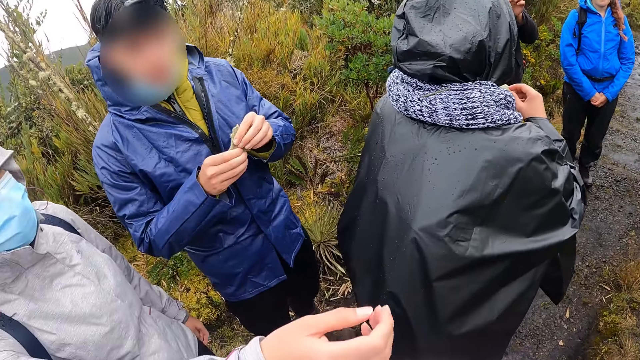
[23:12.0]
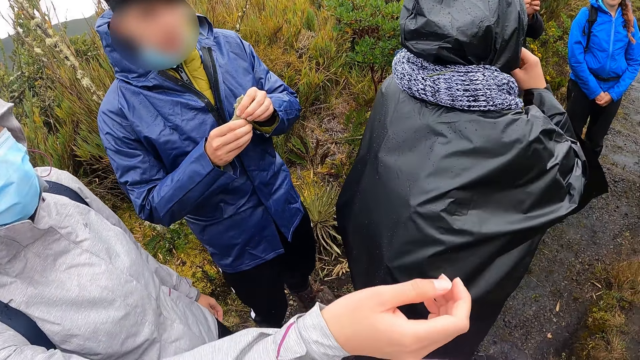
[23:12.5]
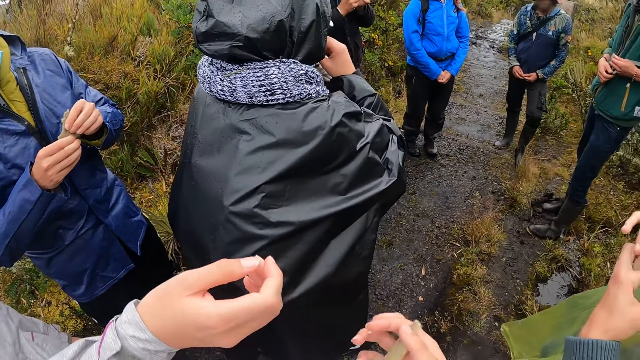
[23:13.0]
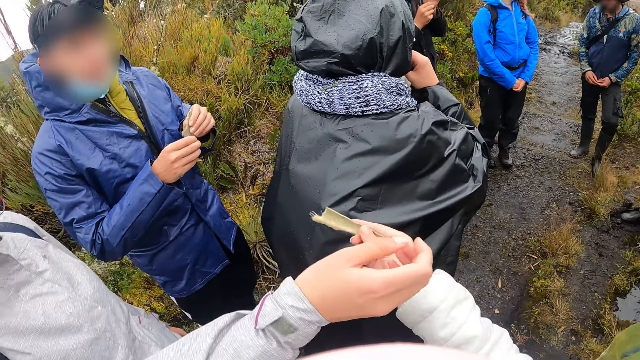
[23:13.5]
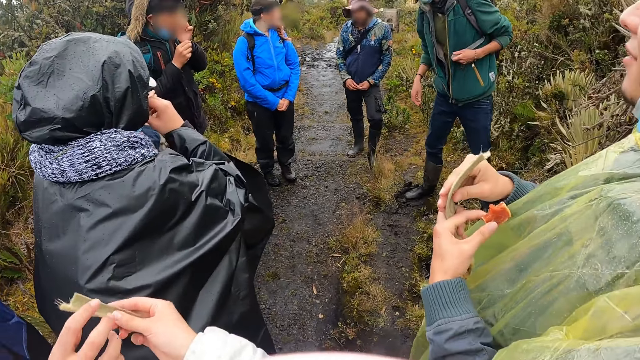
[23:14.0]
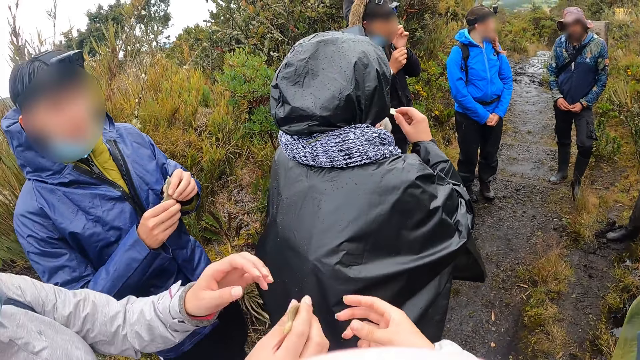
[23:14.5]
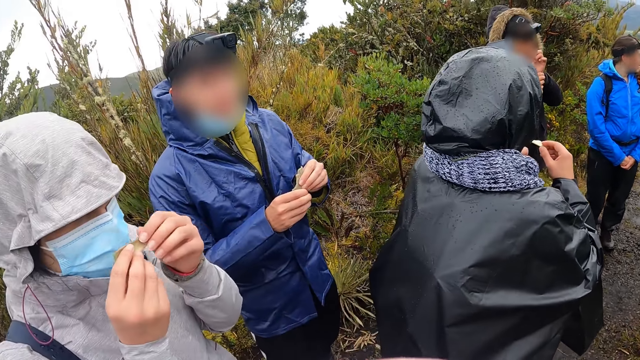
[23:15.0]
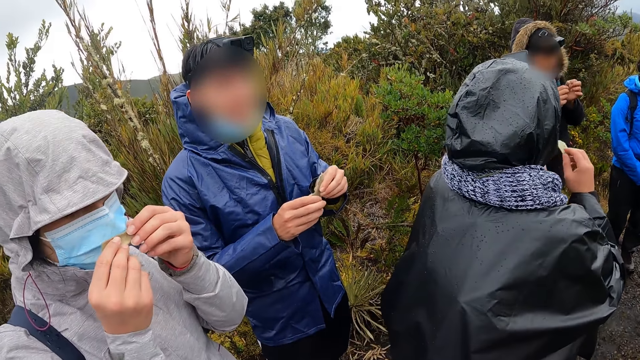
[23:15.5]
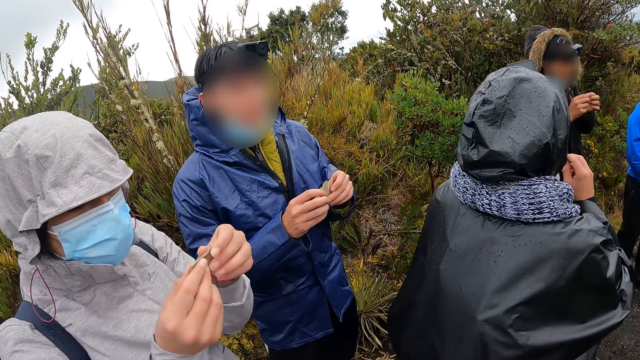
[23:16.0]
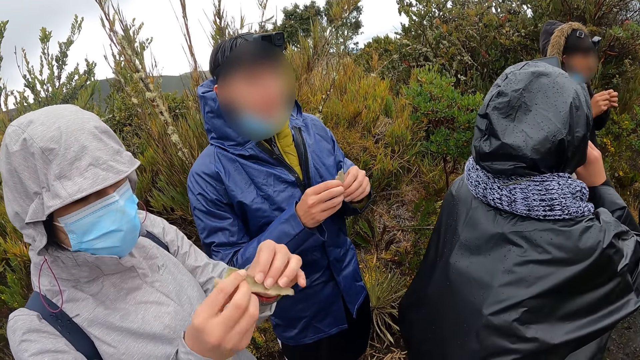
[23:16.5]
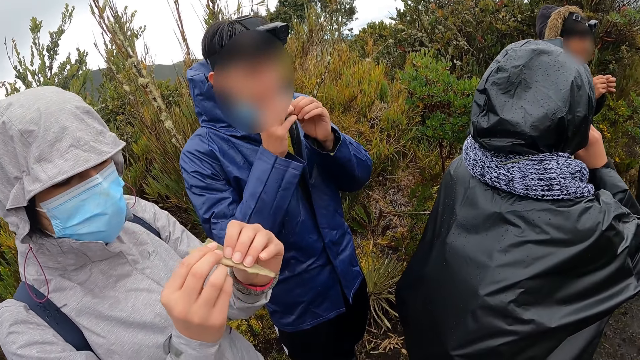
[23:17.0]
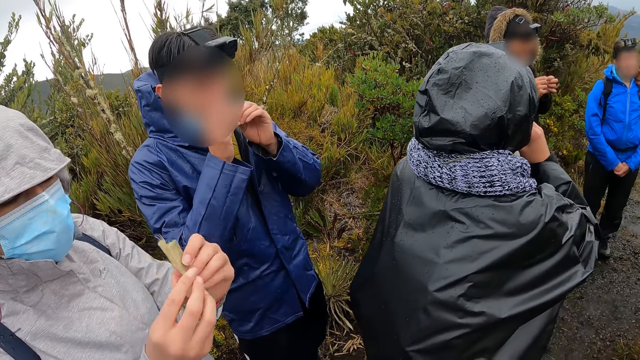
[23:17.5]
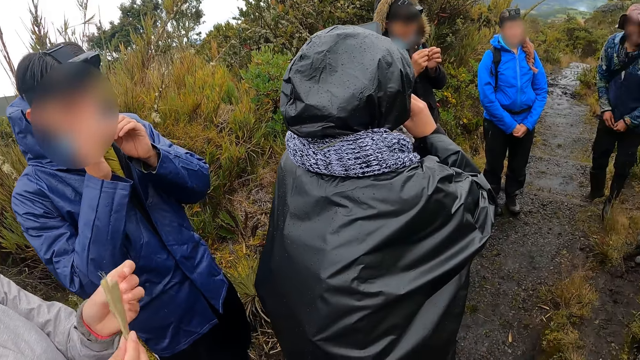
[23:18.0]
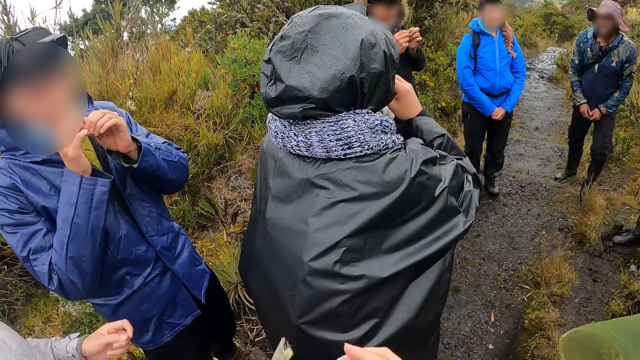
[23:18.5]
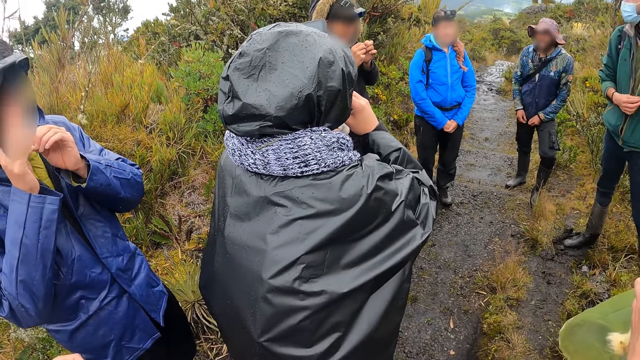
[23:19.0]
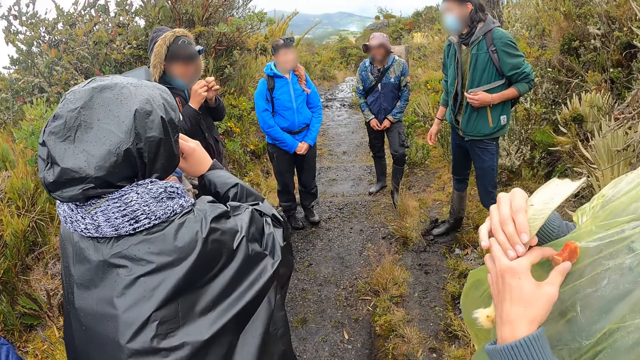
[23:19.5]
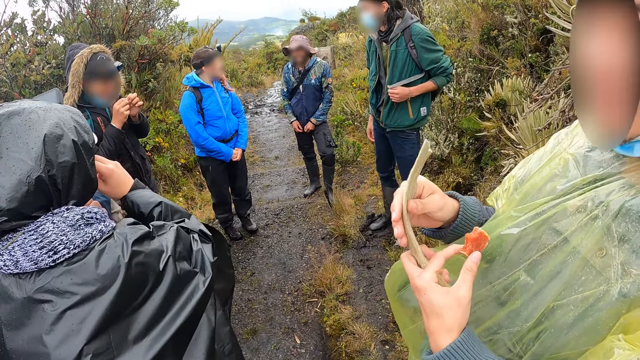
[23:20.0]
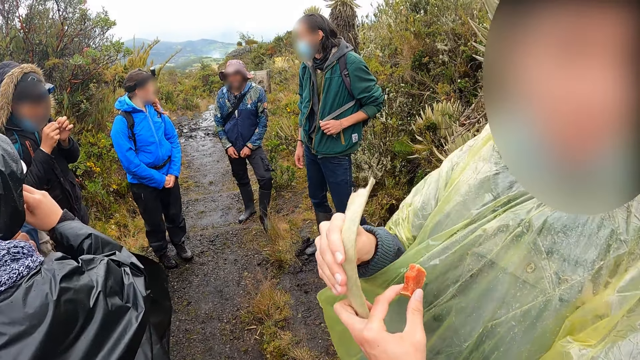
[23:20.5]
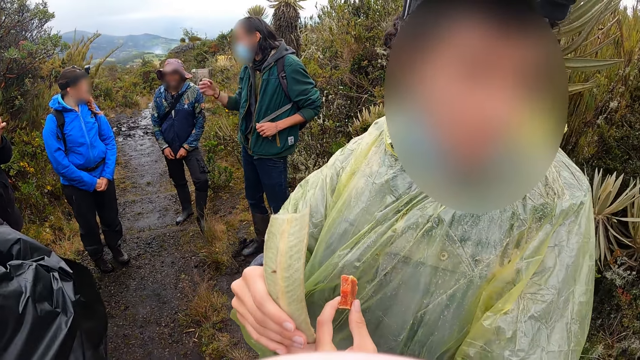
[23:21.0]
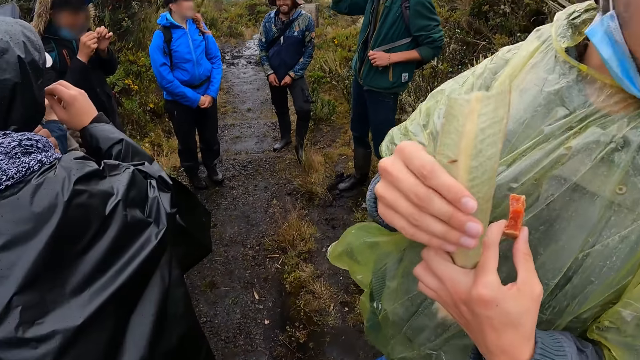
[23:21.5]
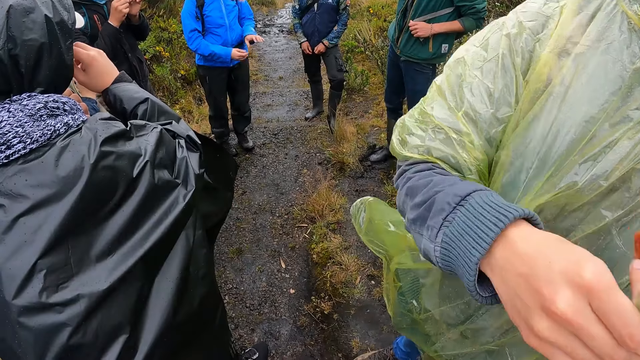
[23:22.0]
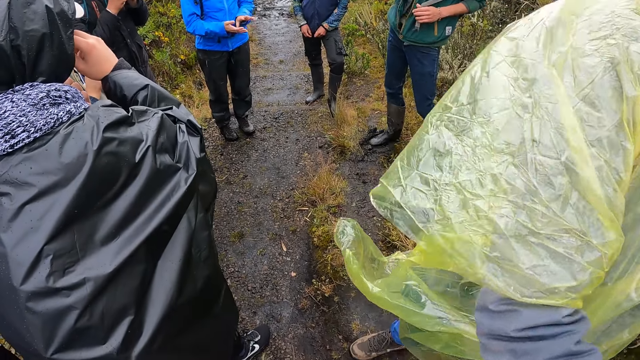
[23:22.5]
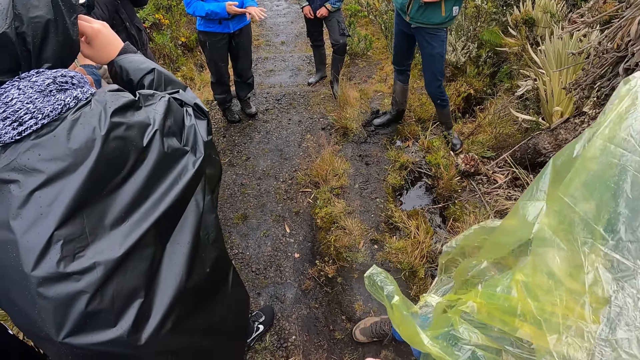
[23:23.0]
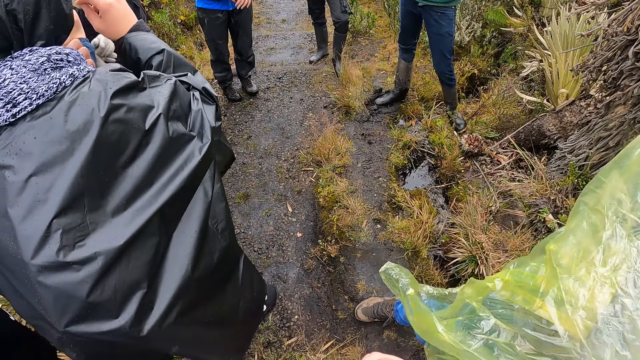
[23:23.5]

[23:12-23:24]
The camera wearer passes the leaf to the man with his right hand. The man smells the leaf in his hands. Another man smells the leaf in his hands. The camera wearer collects the leaf from the first man with his right hand.

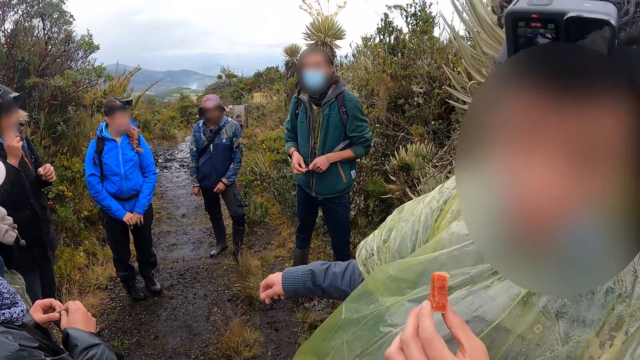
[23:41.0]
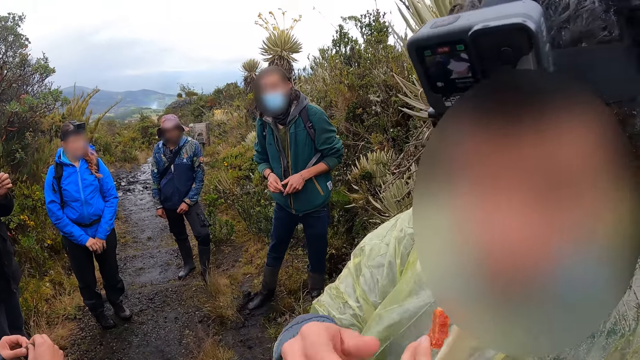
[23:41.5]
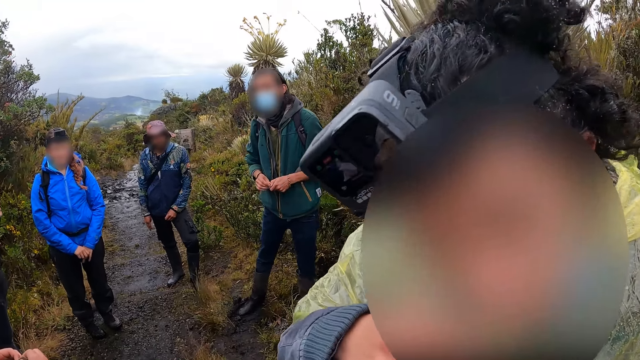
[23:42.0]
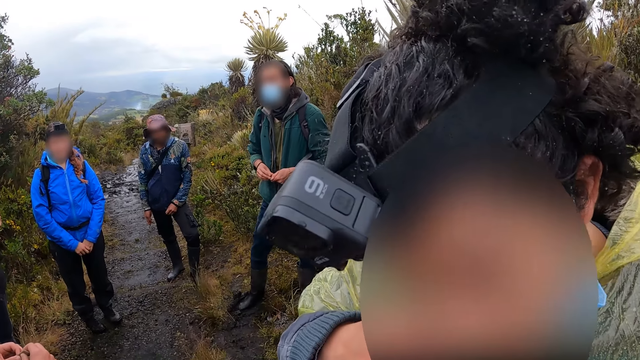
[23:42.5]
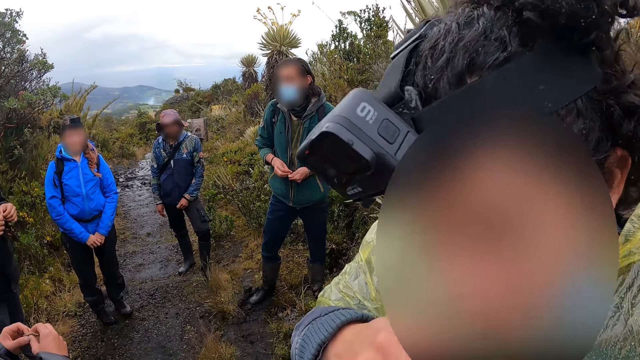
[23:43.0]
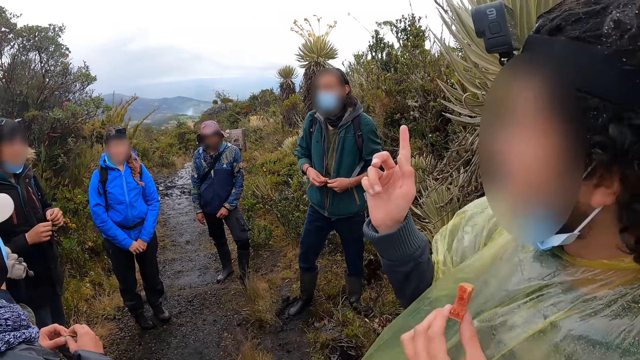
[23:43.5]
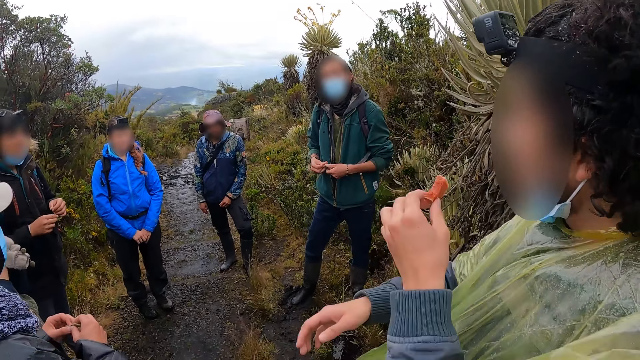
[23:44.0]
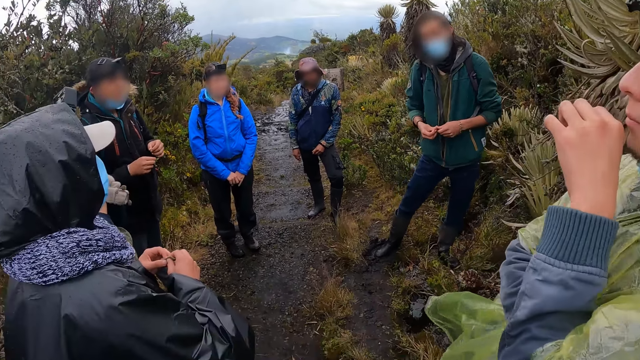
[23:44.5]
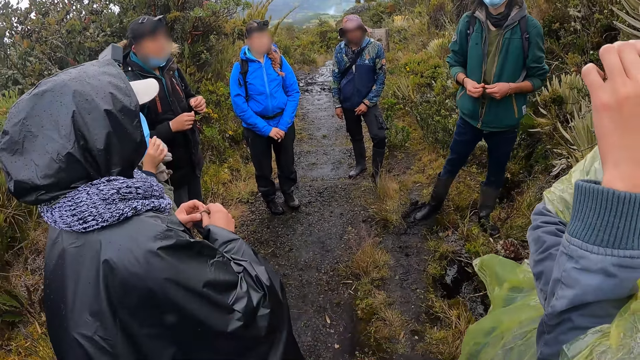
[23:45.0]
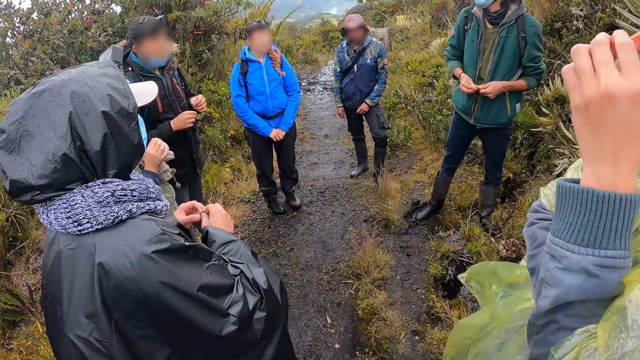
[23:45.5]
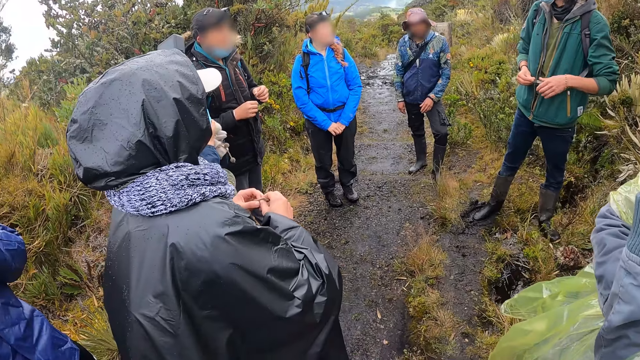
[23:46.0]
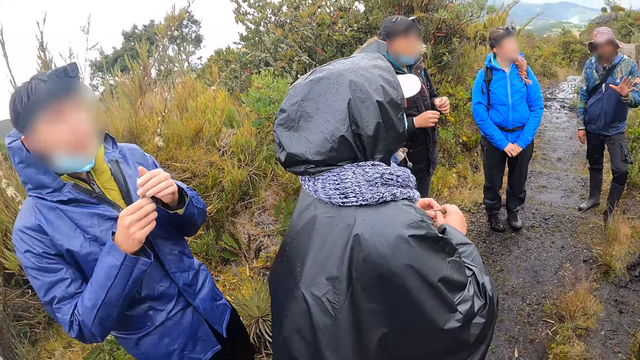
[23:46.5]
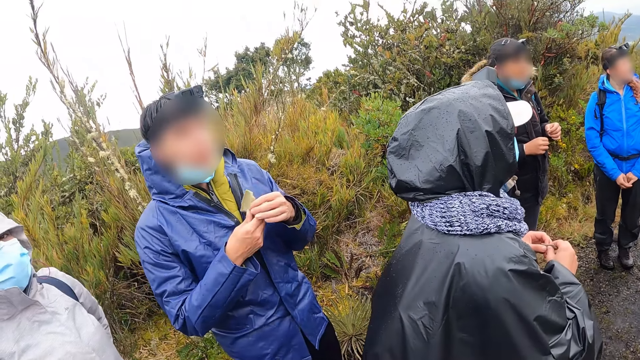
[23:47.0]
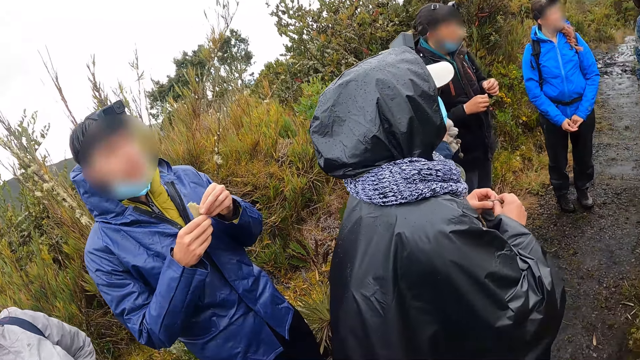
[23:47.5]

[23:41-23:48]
The woman eats the snack in her right hand.

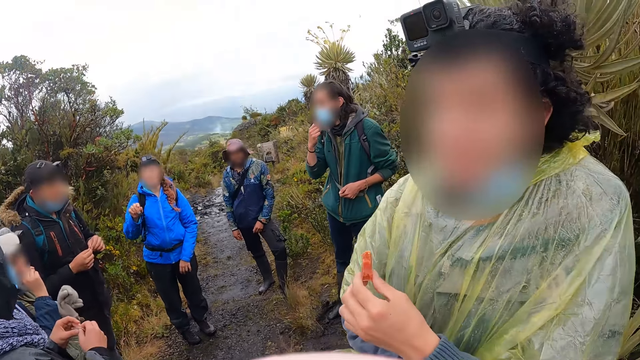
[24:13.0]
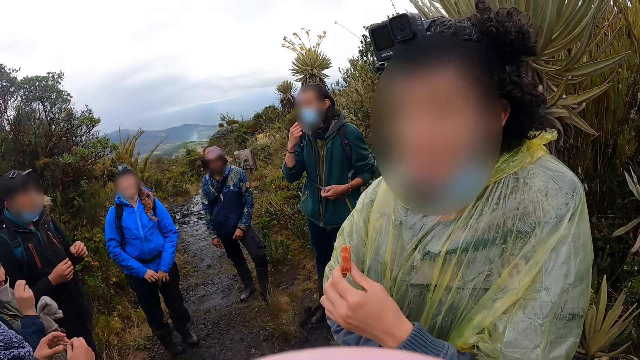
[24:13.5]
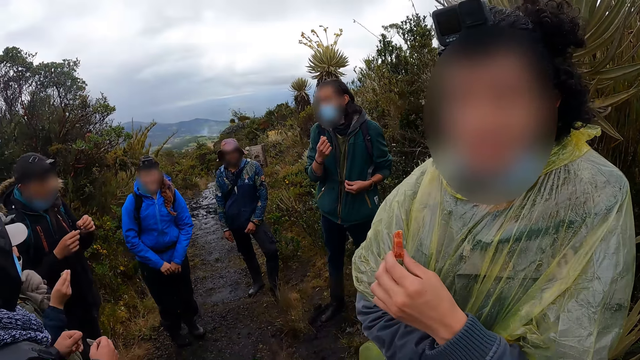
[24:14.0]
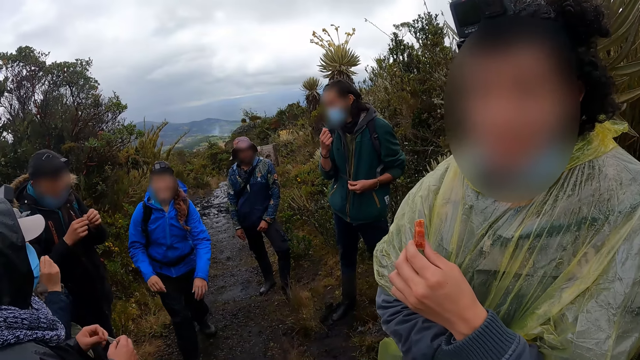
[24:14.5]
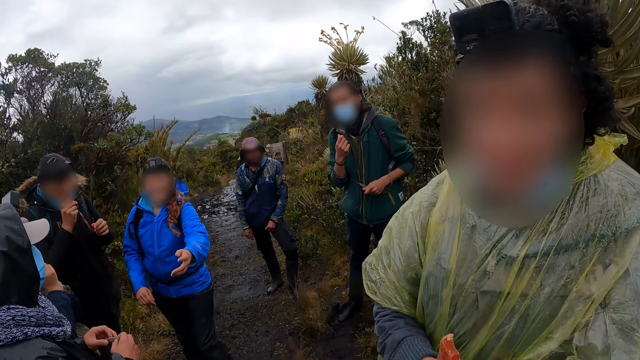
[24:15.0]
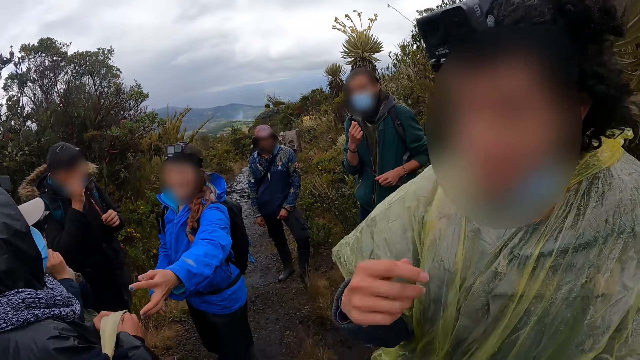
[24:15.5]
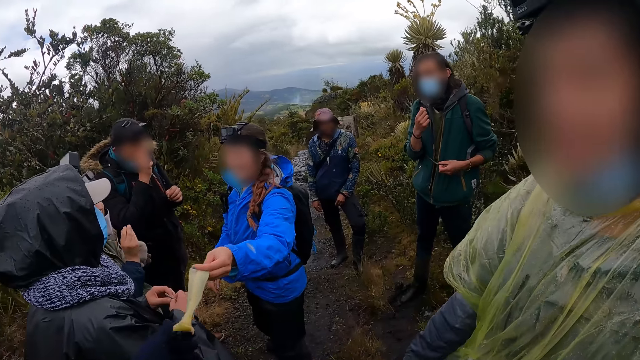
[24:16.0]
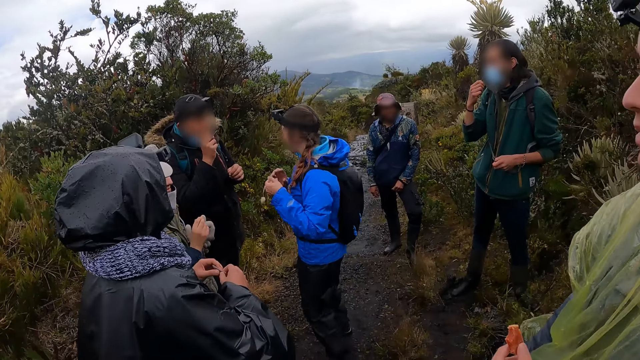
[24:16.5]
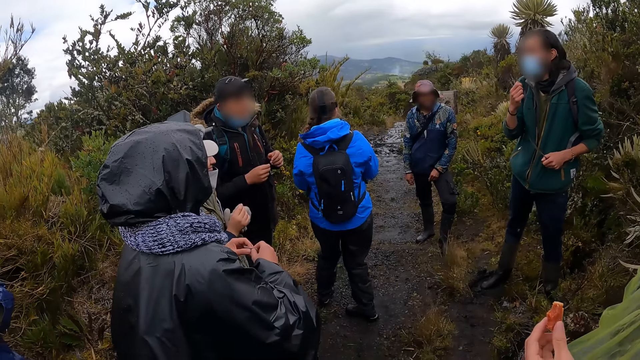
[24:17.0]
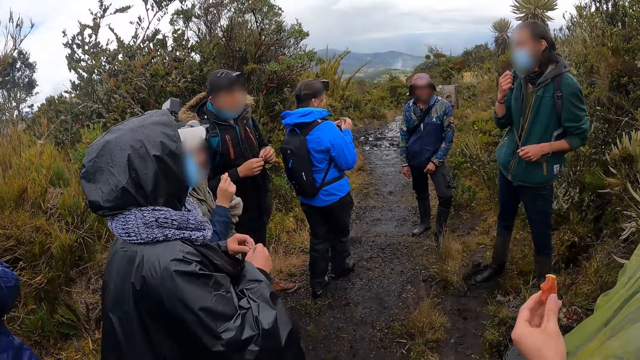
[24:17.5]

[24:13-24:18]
A woman walks towards another woman. The first woman collects the leaf from the man with her right hand.
